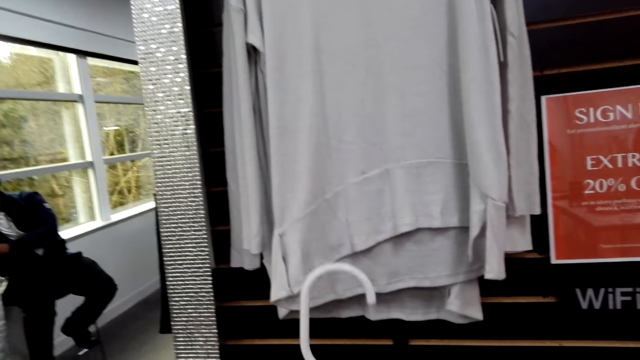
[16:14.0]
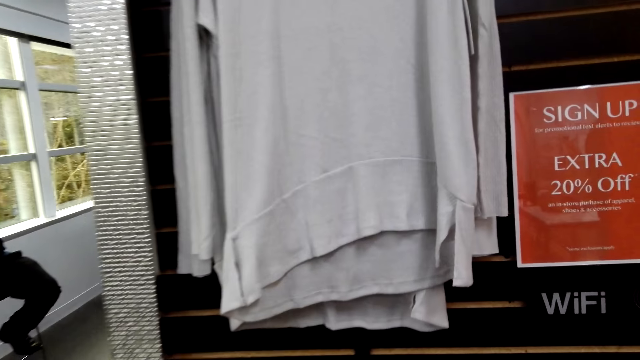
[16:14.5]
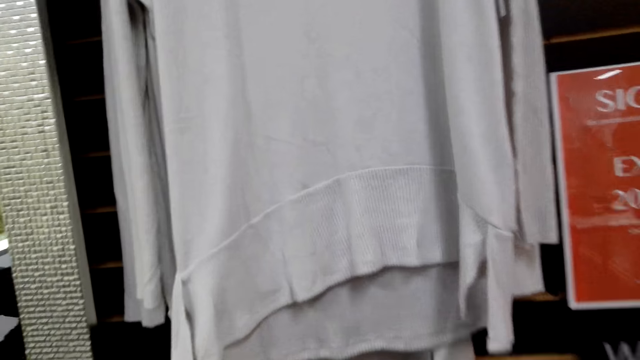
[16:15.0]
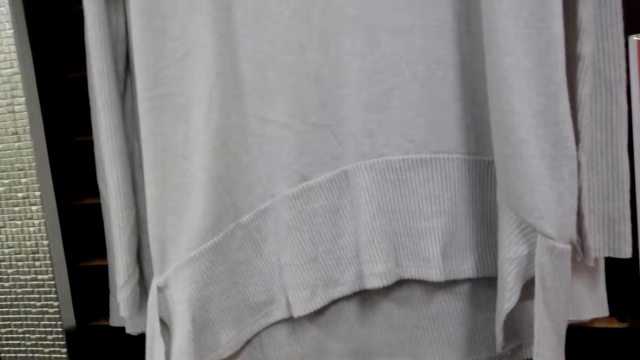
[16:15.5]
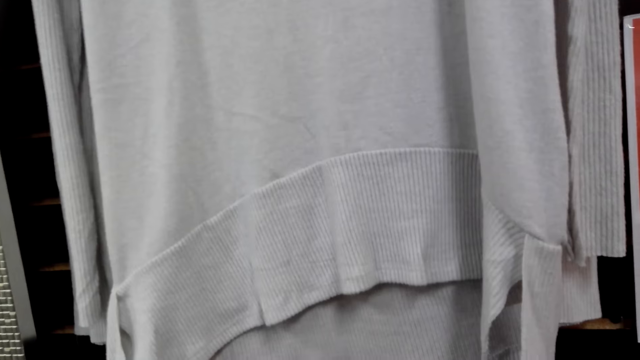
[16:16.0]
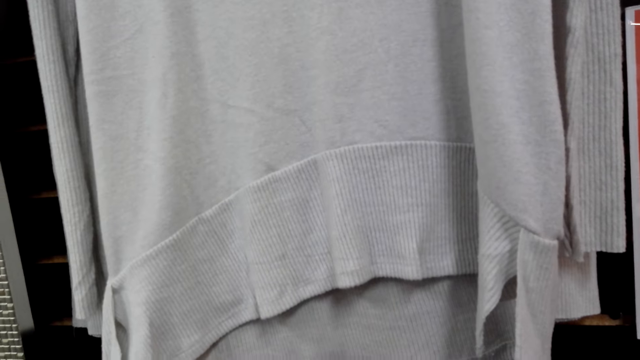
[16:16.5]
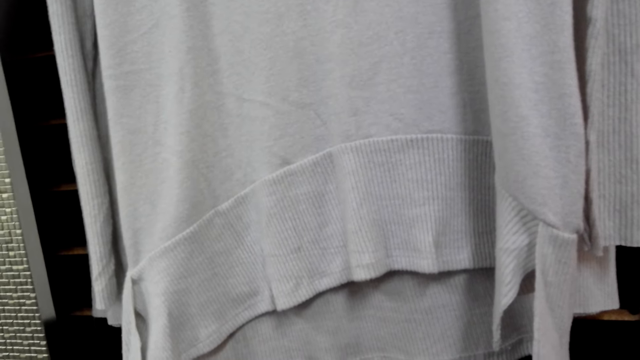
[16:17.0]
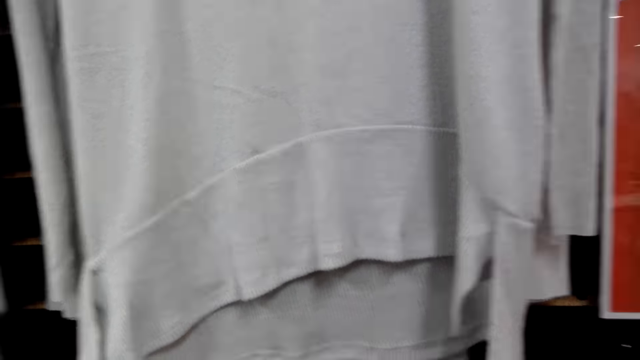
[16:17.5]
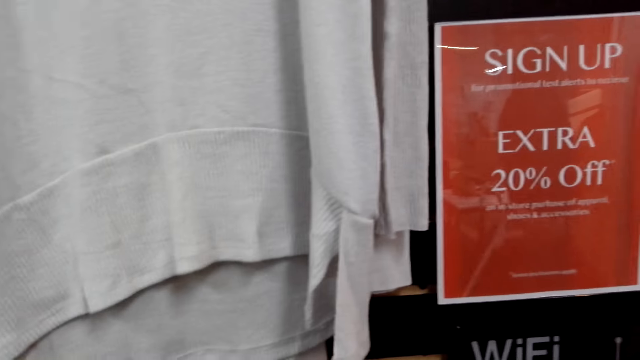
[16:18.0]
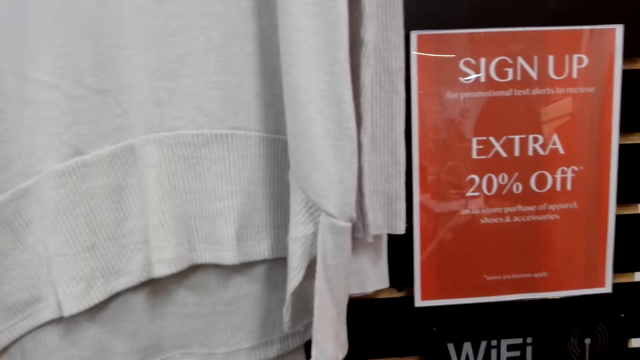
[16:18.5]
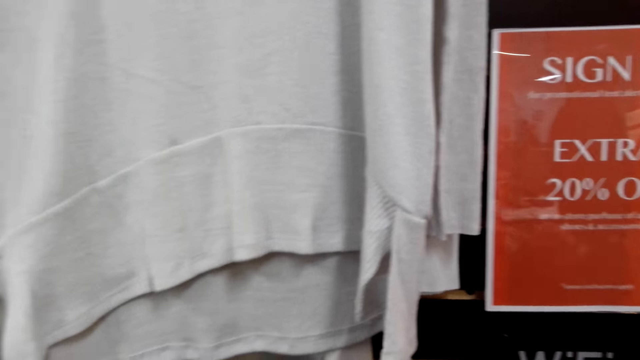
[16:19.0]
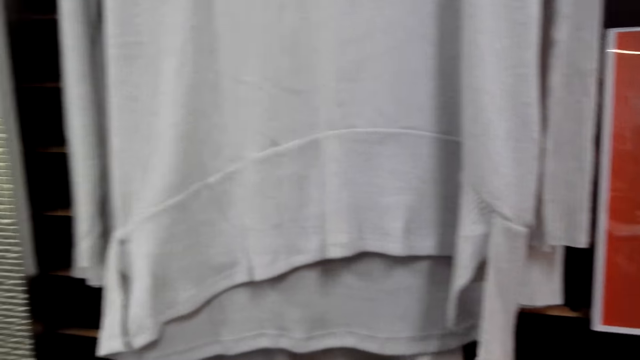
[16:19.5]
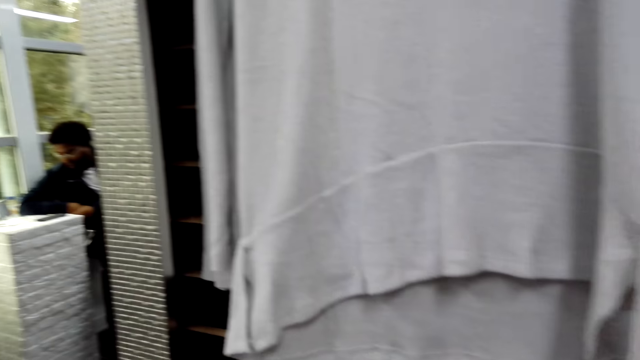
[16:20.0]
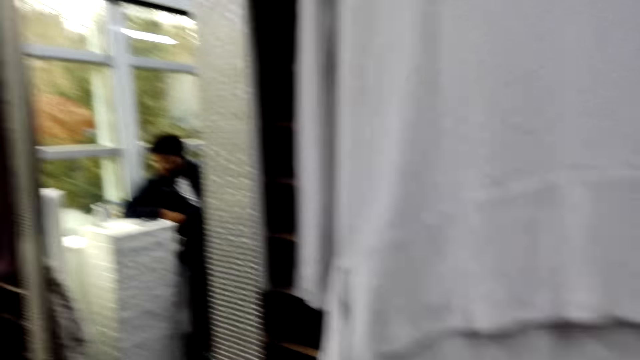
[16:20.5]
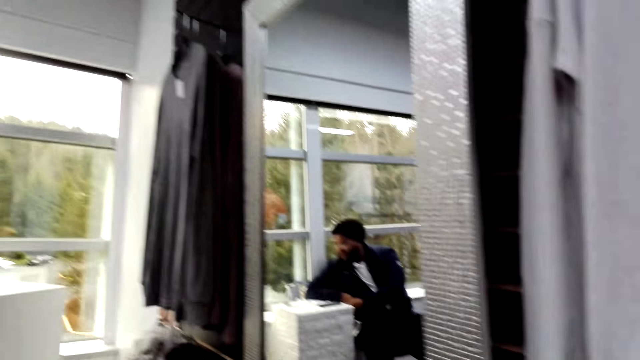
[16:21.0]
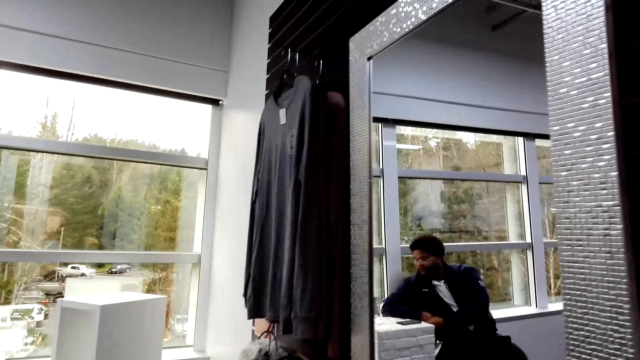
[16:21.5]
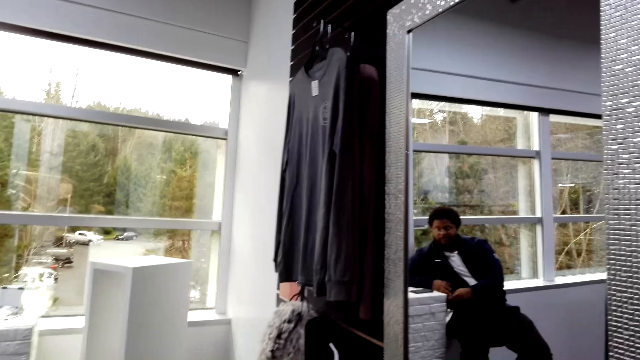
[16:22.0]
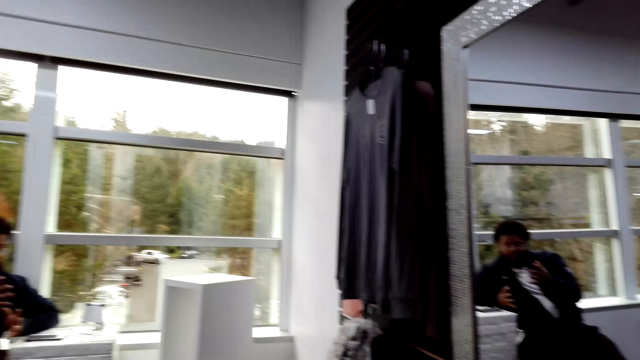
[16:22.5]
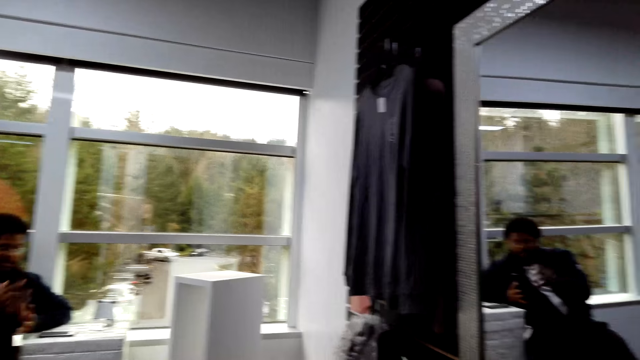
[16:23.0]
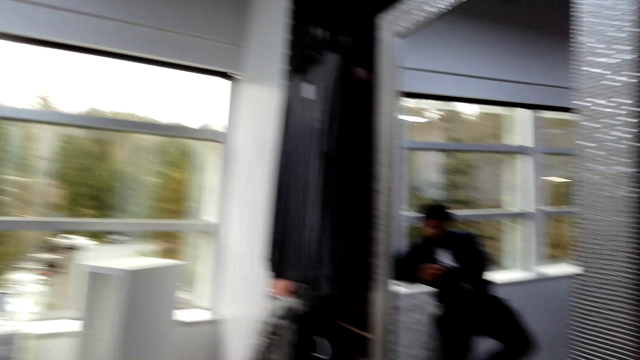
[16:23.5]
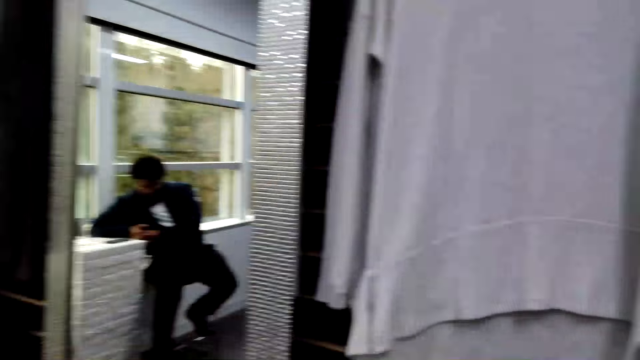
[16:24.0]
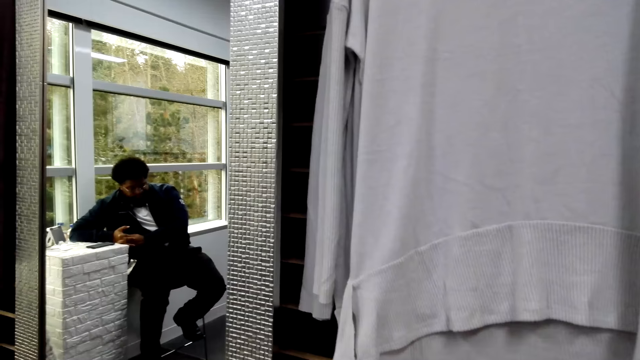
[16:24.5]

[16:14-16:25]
The camera wearer clicks her tongue. She speaks to a man. She looks around. The man speaks to the camera wearer.

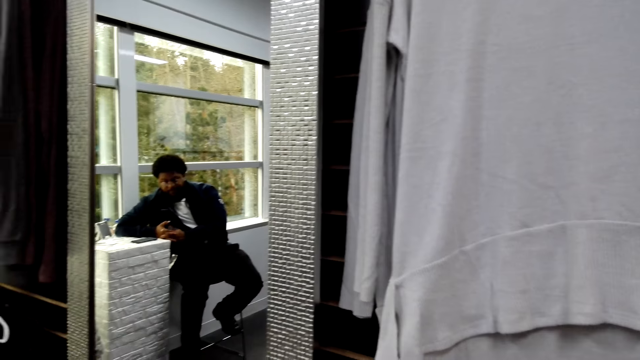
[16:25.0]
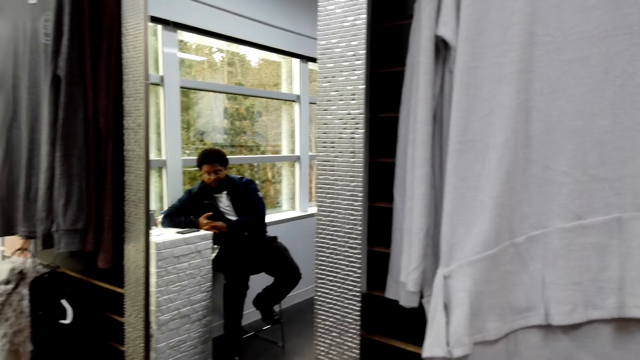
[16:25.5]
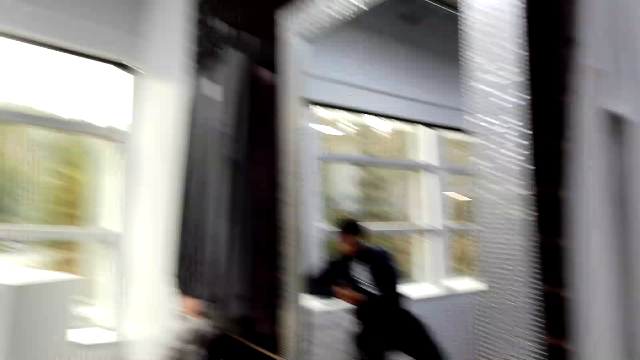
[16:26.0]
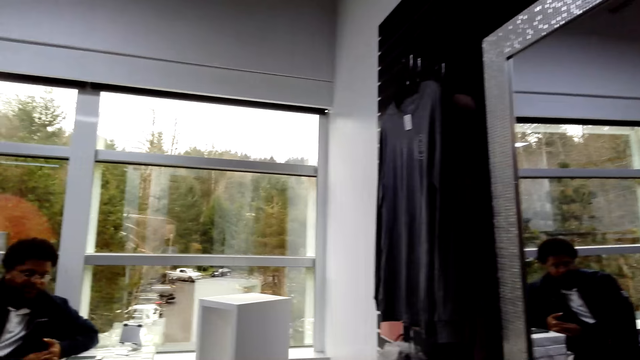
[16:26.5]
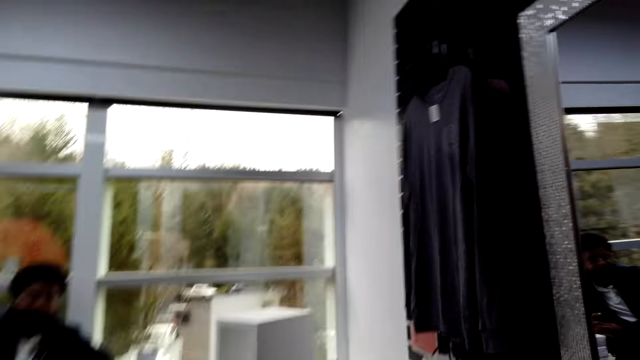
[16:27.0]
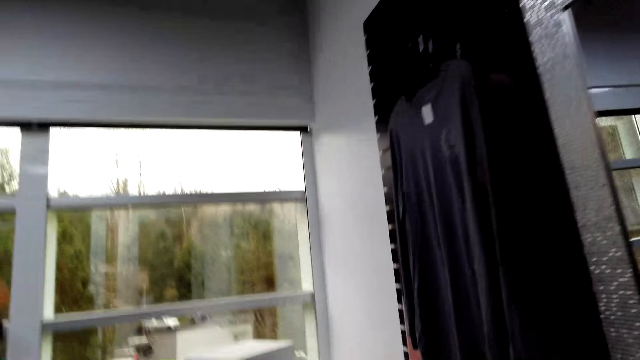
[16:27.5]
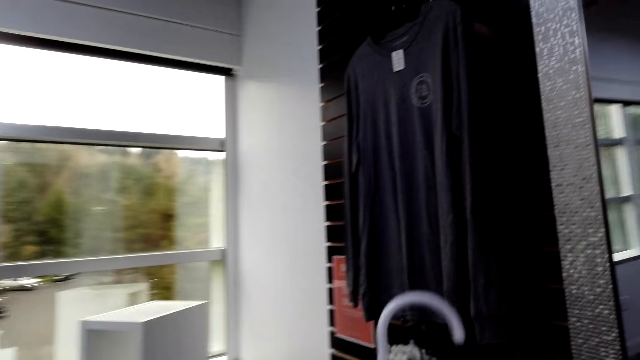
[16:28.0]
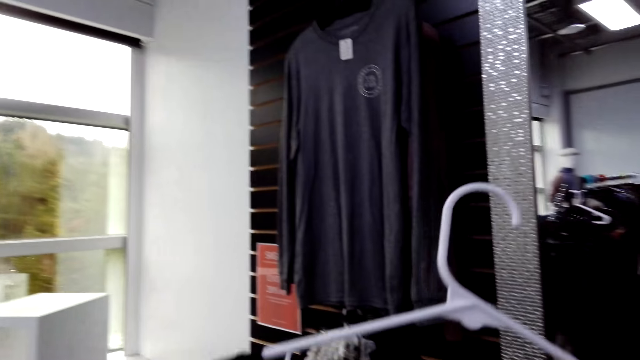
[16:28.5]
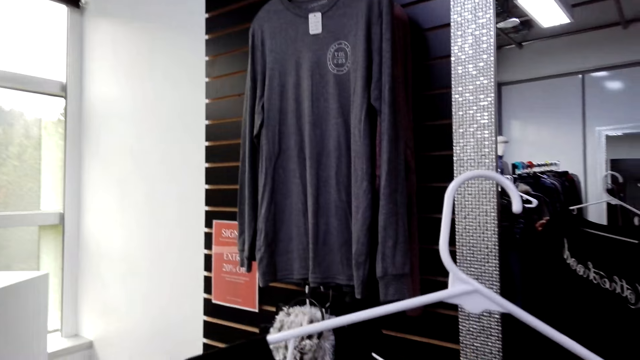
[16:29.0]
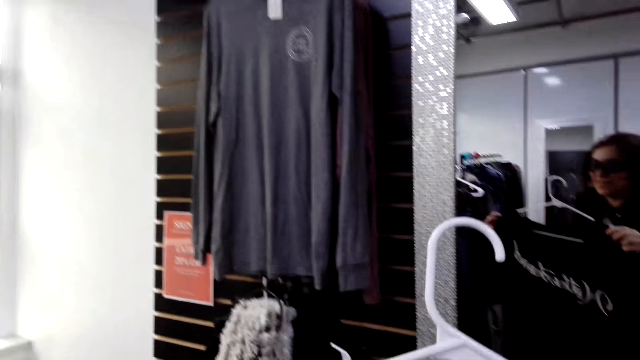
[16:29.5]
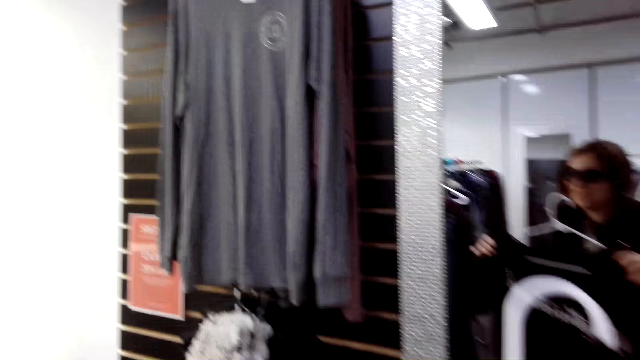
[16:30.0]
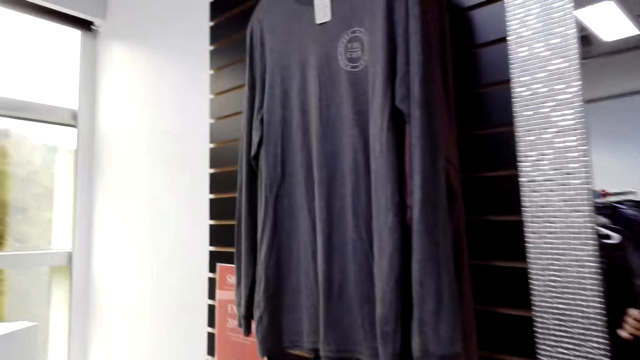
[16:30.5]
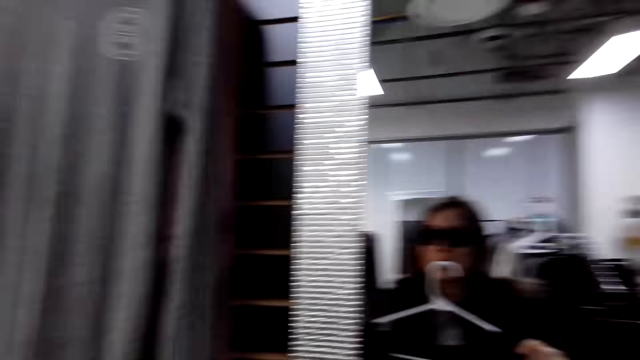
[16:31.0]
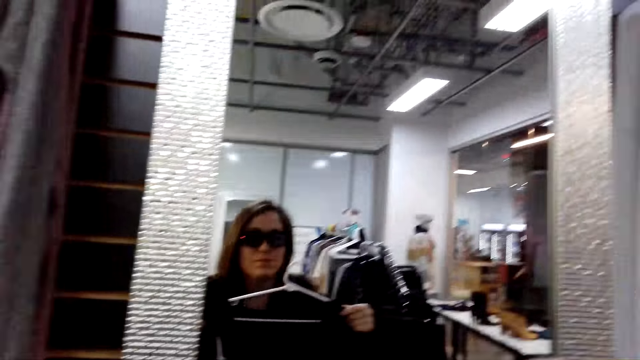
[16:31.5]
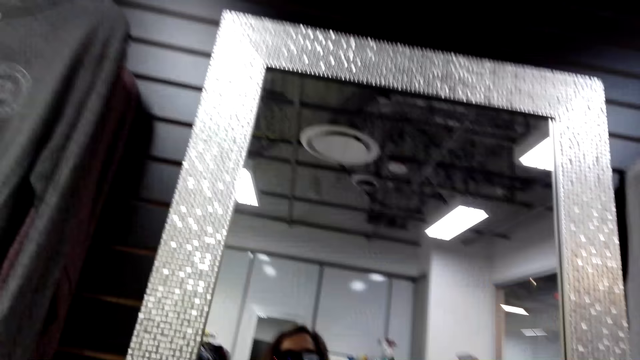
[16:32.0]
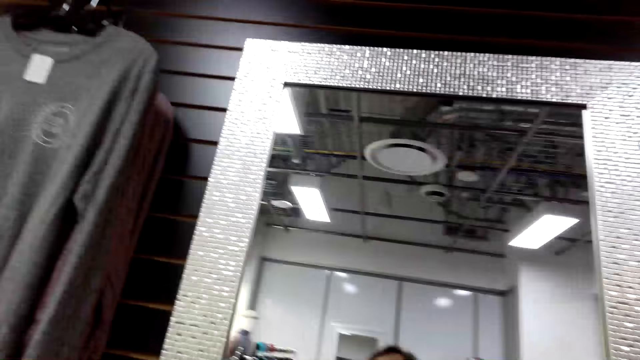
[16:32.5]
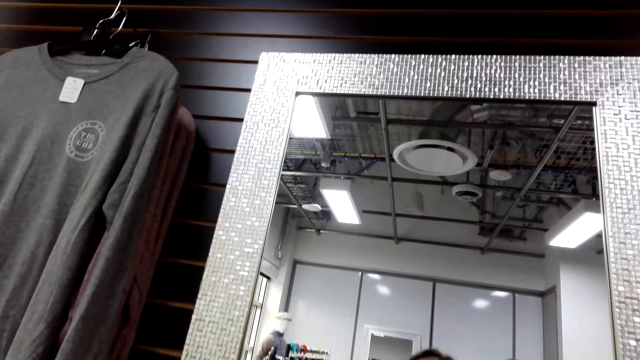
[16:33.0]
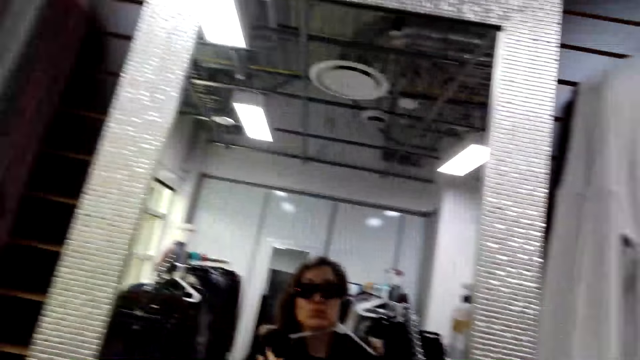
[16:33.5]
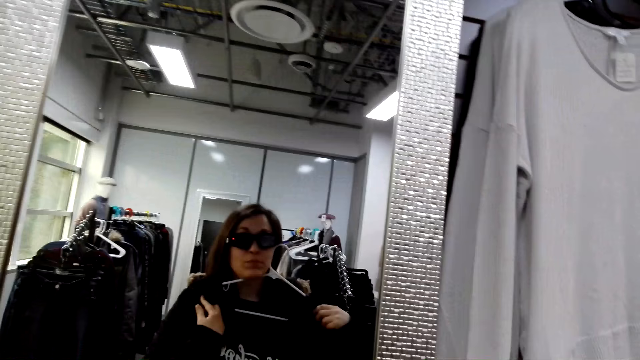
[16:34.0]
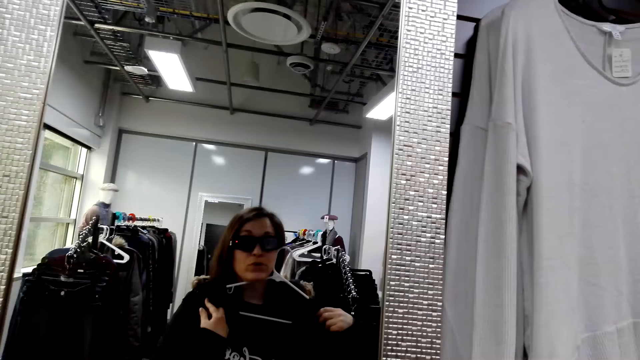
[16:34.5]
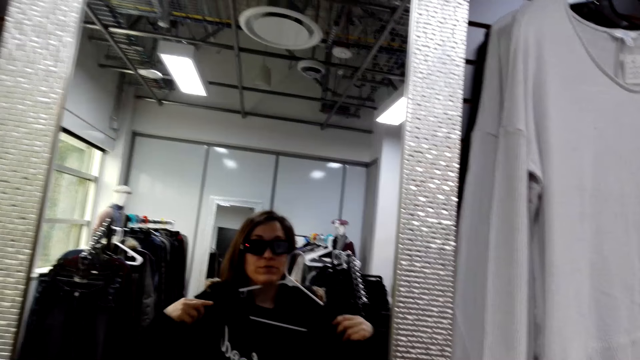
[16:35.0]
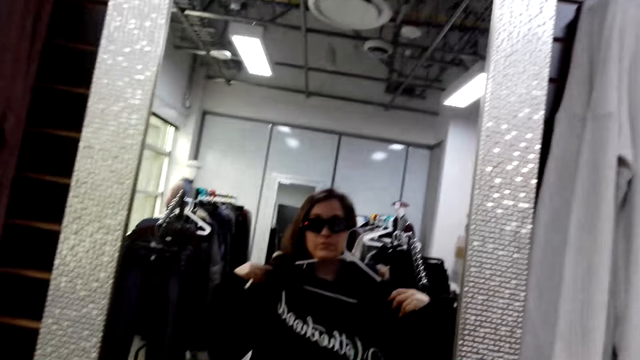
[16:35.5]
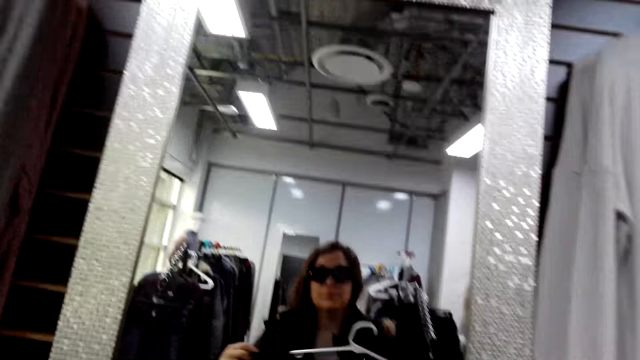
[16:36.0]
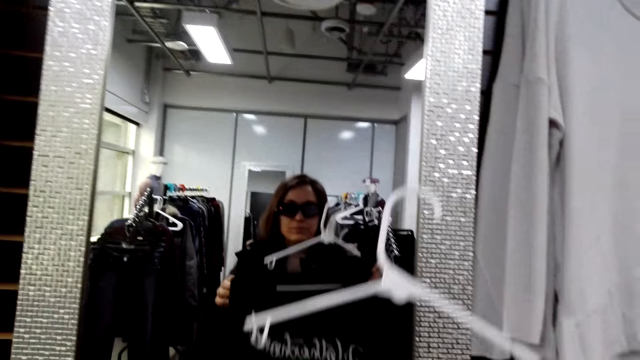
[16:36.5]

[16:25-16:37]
The camera wearer speaks to a man. The man speaks to the camera wearer. The camera wearer raises the hanger. She laughs. She speaks to the man. She looks at herself in the mirror. She tries the top on the mirror.
